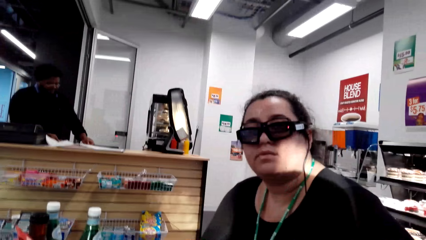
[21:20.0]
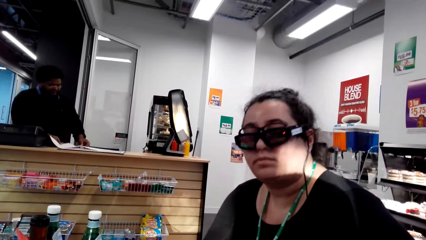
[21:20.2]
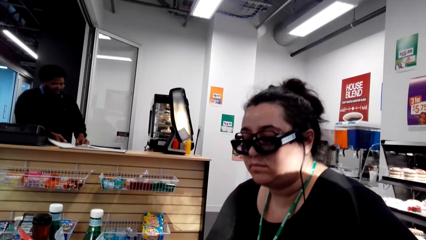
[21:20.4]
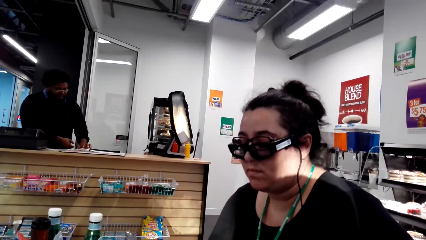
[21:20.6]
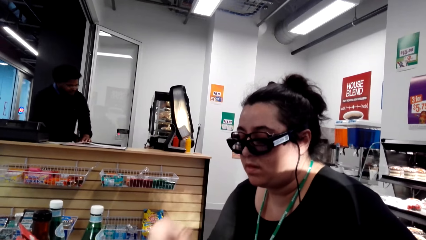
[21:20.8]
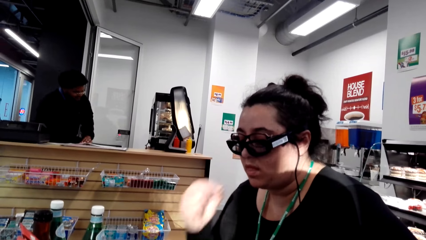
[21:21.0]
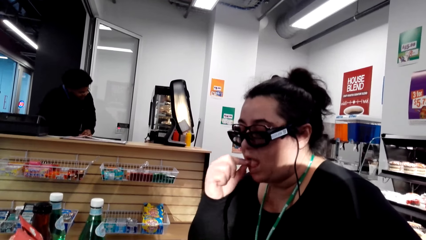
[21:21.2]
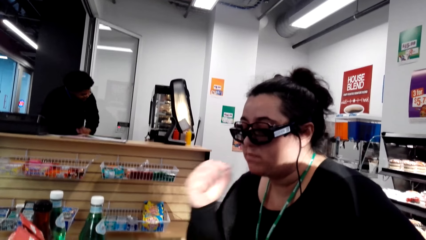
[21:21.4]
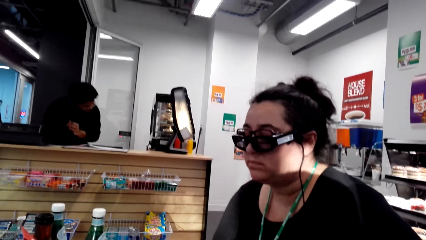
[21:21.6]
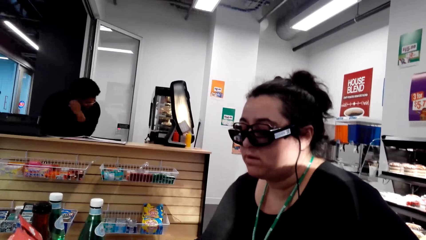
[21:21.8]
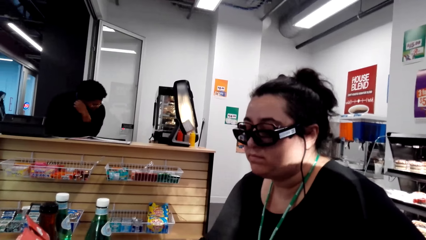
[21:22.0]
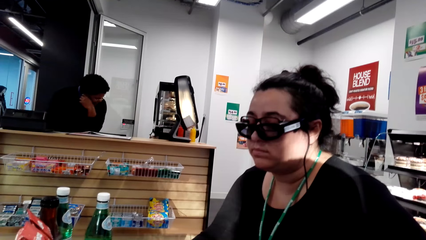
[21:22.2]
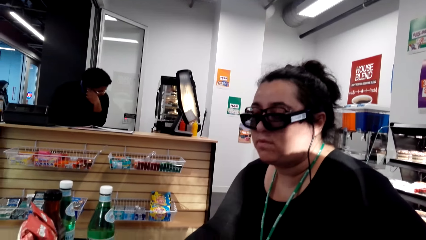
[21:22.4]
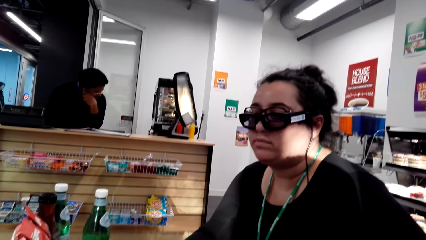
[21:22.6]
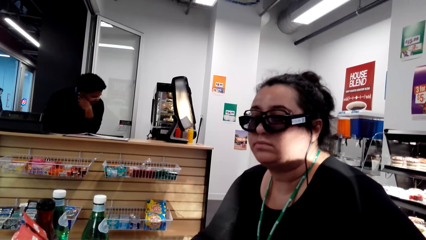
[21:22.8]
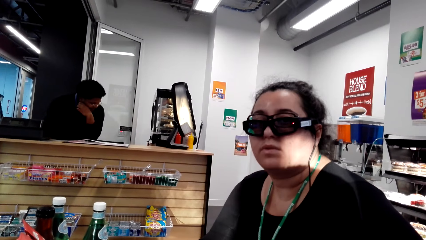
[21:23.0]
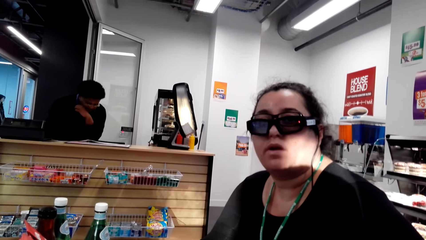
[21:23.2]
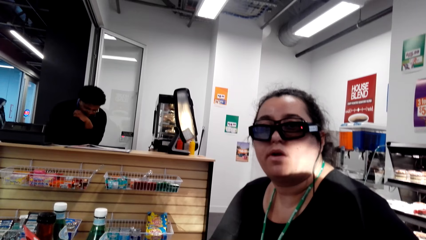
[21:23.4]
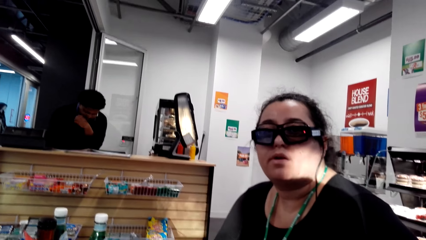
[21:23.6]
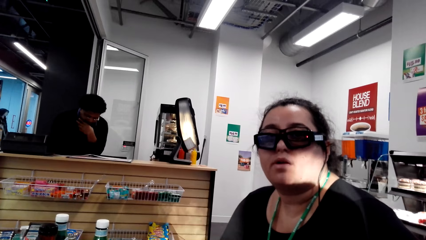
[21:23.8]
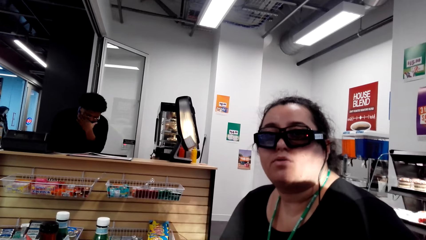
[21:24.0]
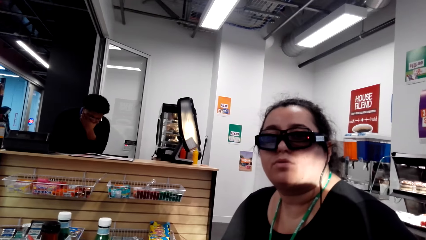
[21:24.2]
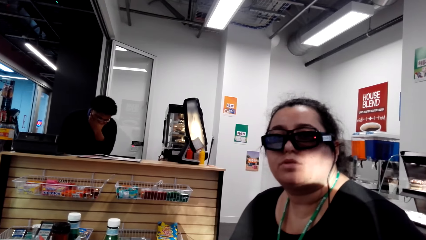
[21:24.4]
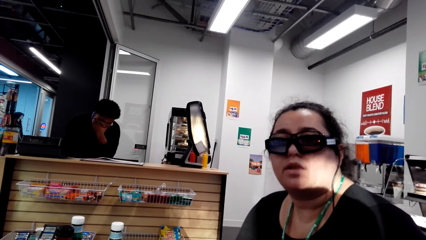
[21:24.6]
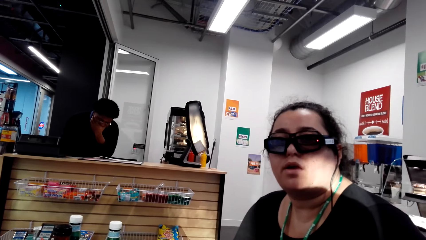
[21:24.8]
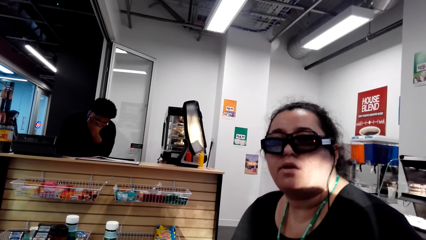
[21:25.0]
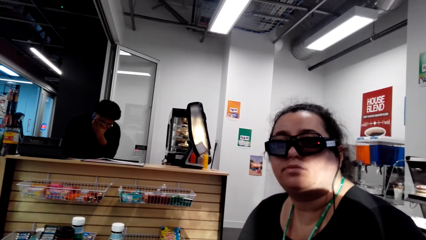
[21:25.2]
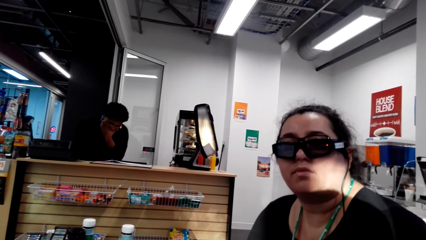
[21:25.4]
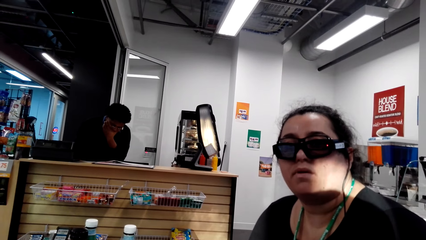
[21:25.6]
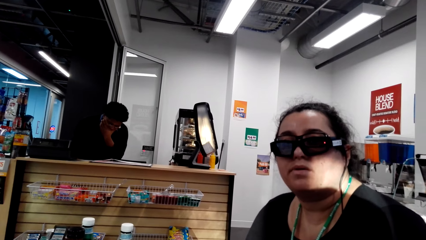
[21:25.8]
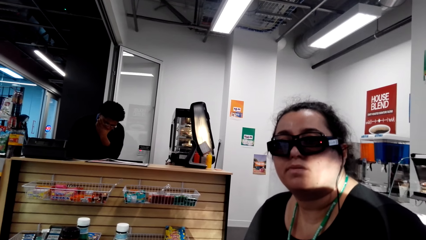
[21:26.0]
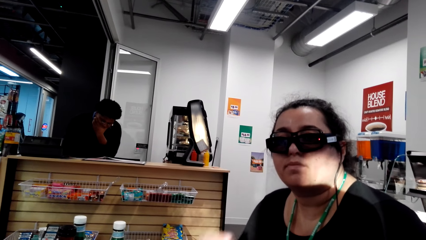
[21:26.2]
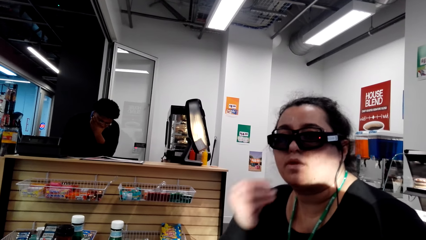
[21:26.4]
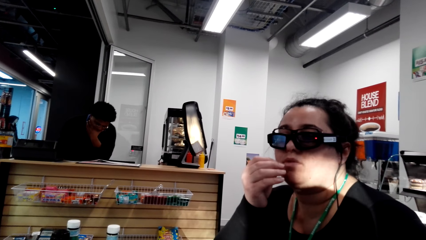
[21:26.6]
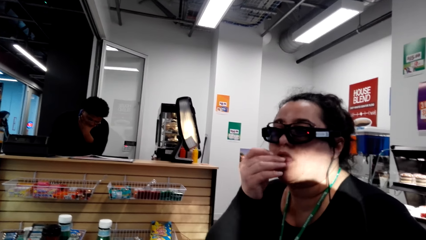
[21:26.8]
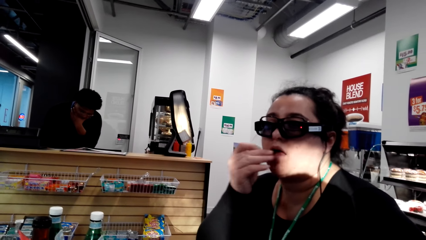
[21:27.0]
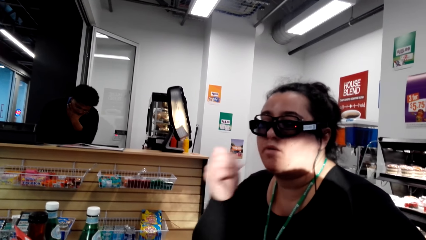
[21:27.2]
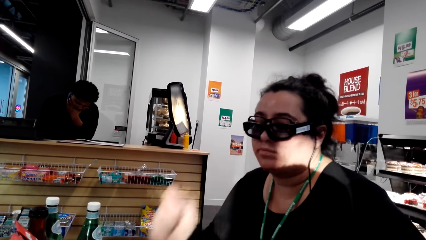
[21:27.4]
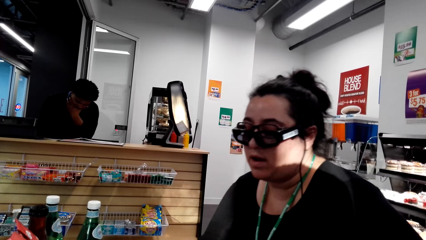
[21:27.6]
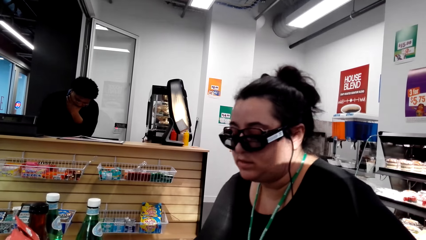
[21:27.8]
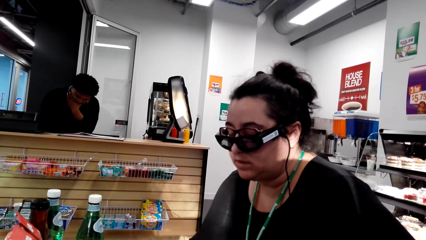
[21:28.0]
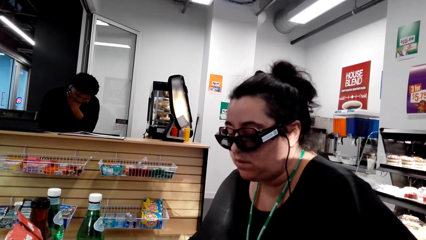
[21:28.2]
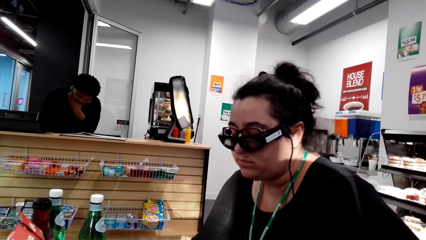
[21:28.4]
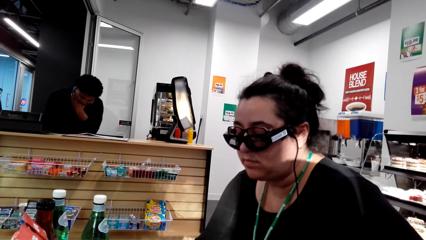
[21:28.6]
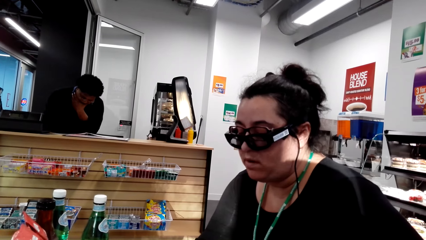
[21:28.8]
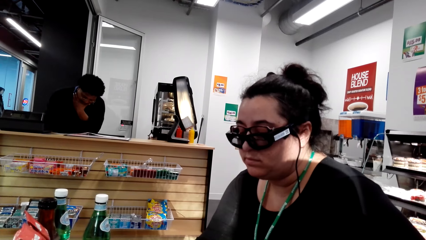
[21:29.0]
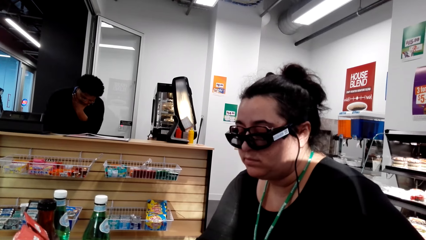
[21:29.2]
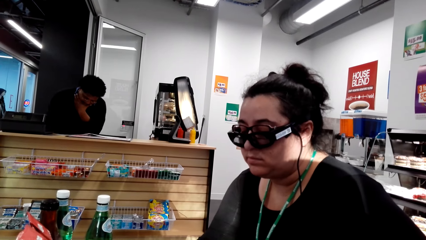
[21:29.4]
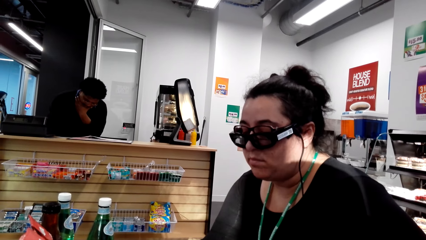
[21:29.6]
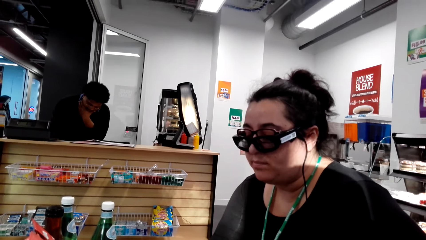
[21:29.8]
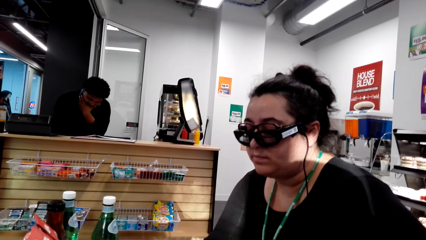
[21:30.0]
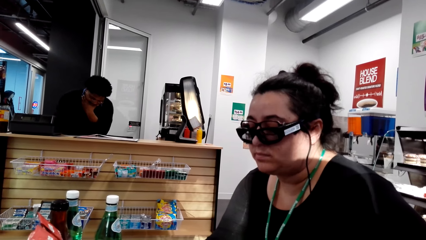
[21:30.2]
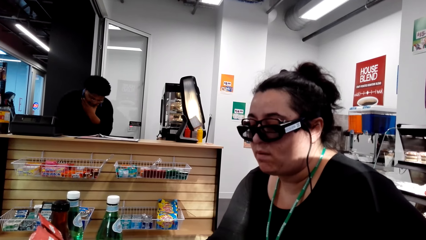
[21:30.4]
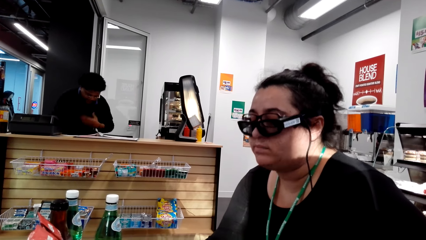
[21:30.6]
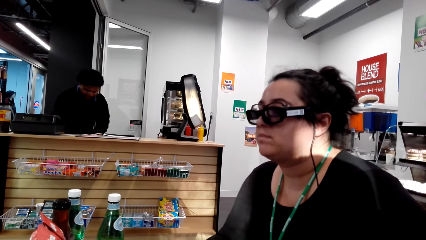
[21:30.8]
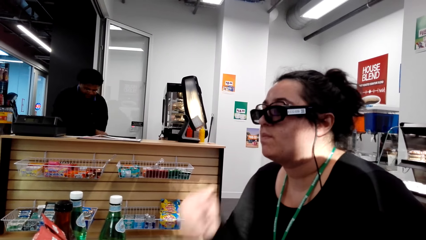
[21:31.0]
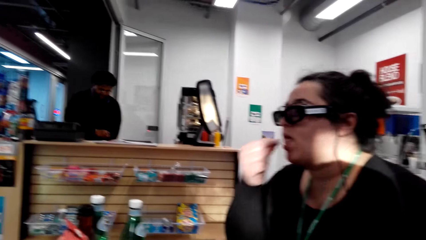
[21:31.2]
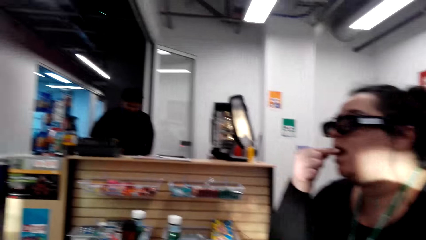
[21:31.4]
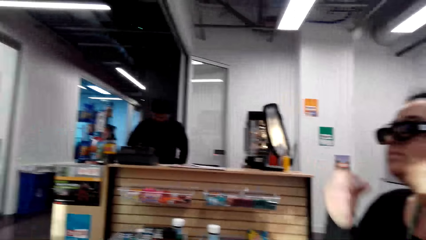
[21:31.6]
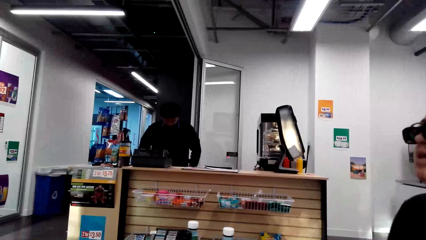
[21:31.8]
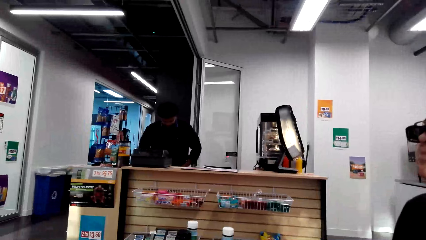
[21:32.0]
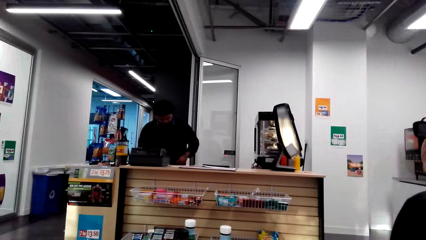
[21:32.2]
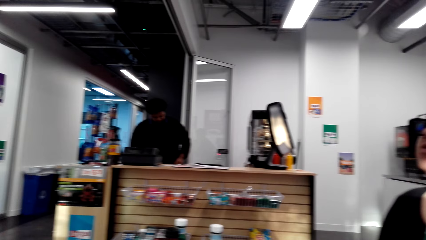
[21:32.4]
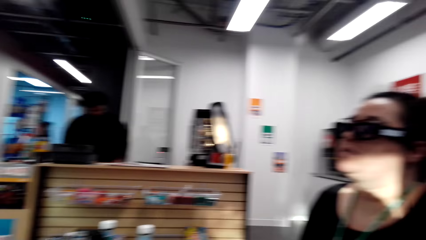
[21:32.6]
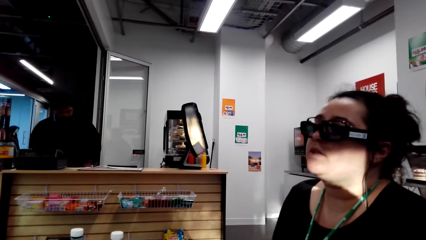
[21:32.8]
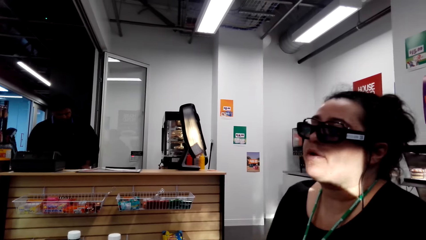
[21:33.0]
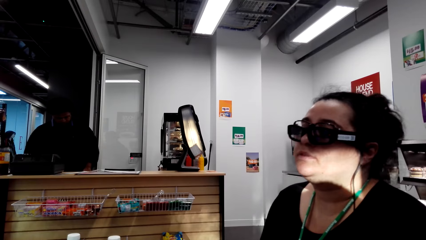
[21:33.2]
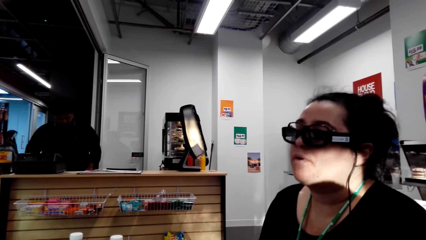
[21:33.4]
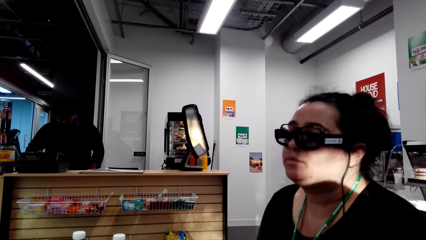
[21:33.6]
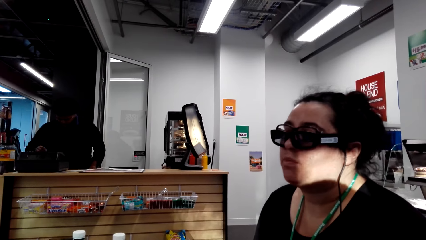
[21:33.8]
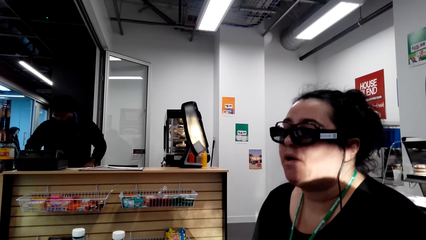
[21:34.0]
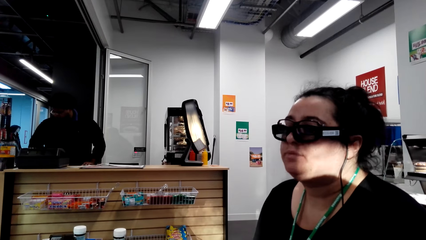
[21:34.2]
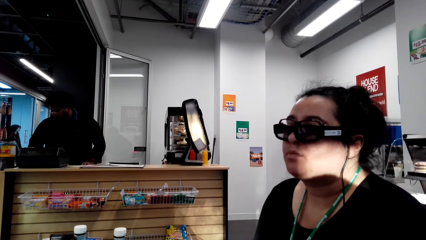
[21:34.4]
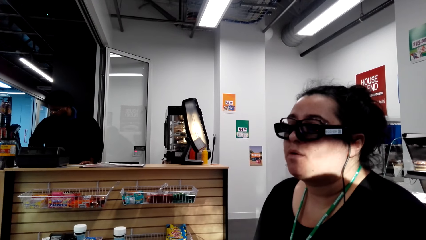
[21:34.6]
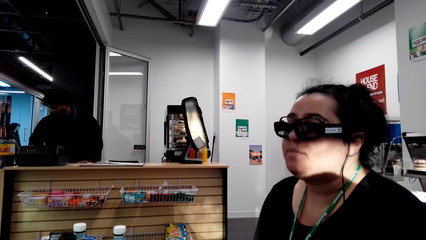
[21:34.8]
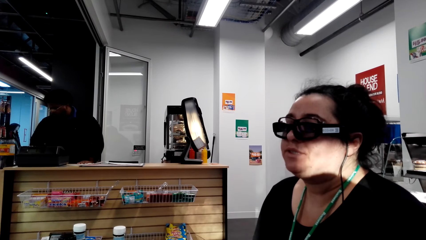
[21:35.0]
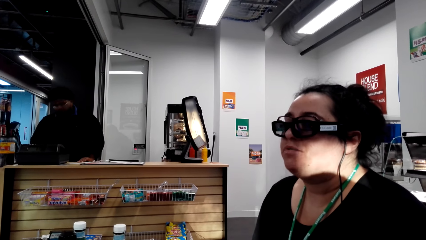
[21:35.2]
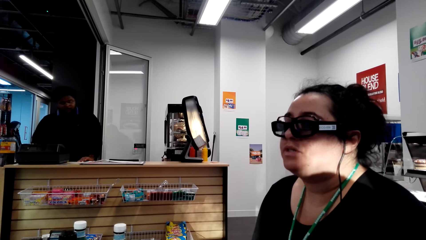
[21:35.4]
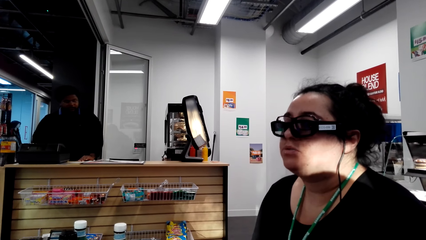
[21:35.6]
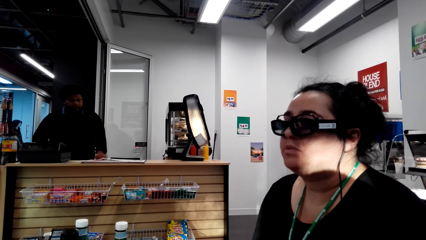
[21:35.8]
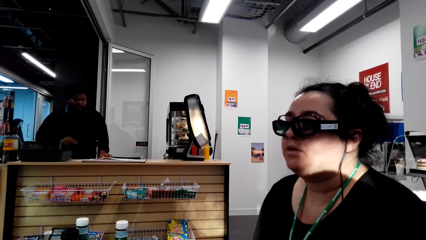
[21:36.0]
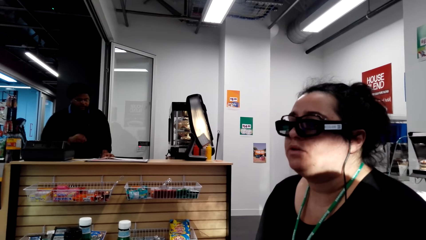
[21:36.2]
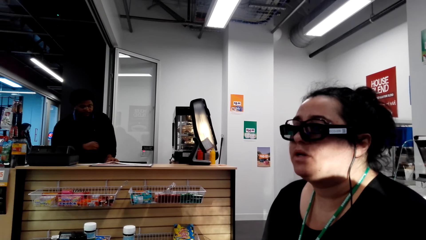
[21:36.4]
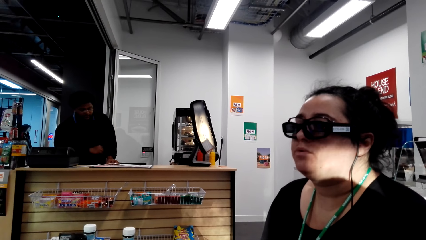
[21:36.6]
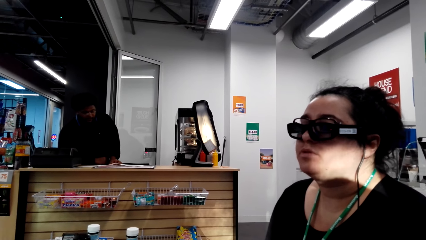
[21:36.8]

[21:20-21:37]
The camera wearer looks at a woman. The woman takes a bite. A man puts a hand on his chin. The woman takes a bite. The woman takes a bite again.
